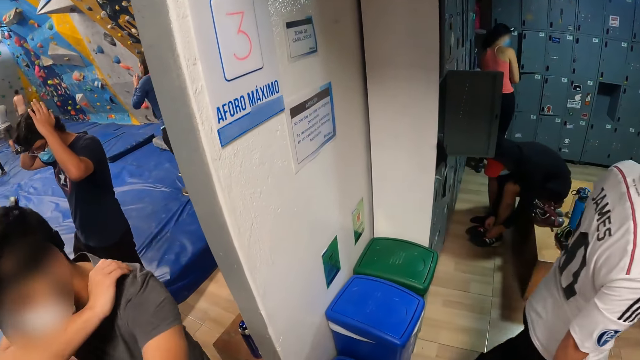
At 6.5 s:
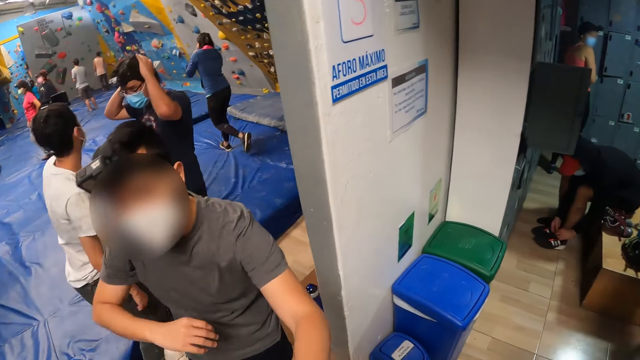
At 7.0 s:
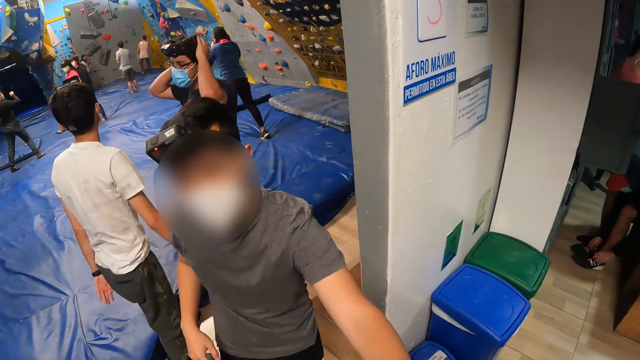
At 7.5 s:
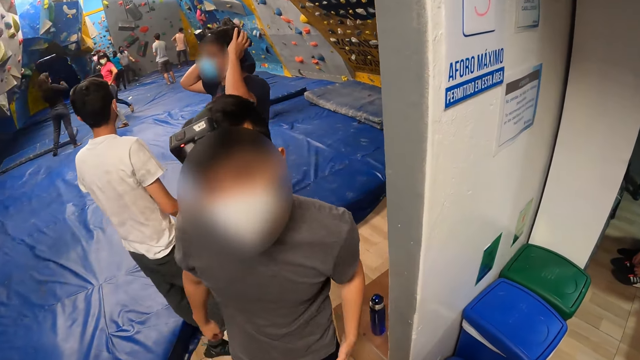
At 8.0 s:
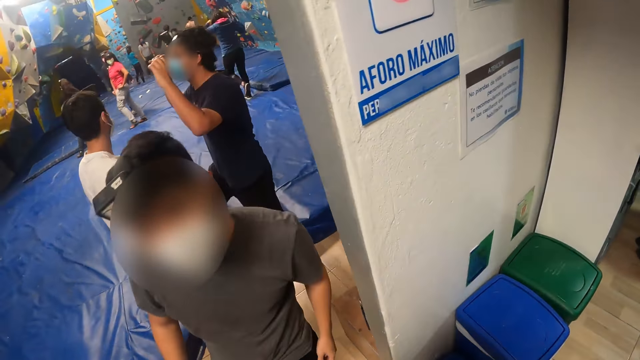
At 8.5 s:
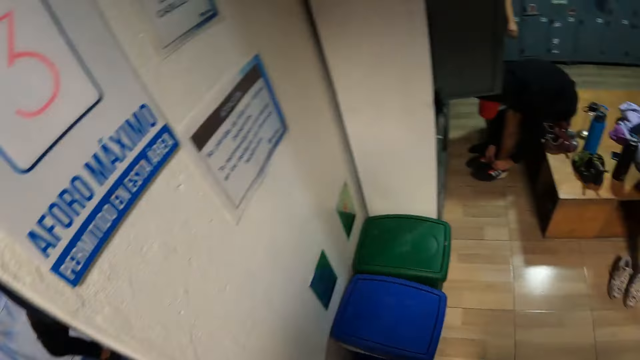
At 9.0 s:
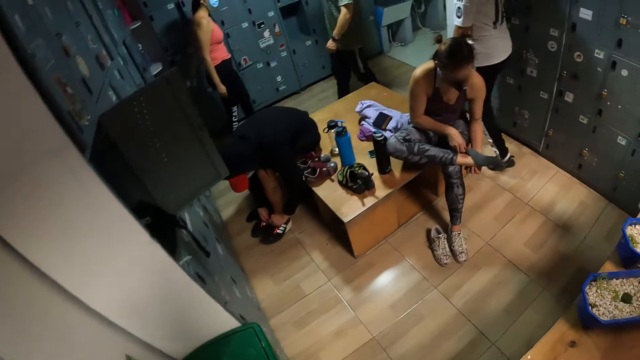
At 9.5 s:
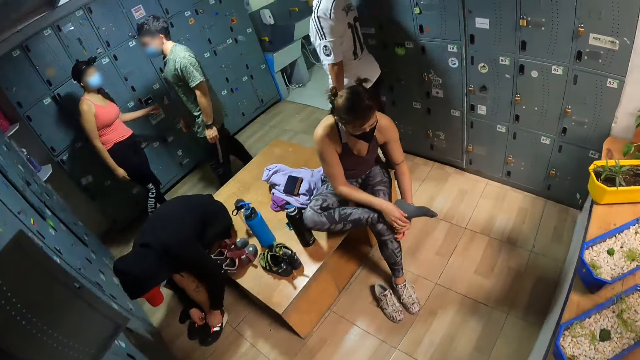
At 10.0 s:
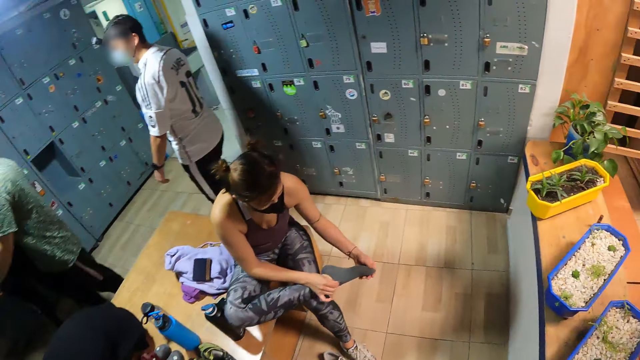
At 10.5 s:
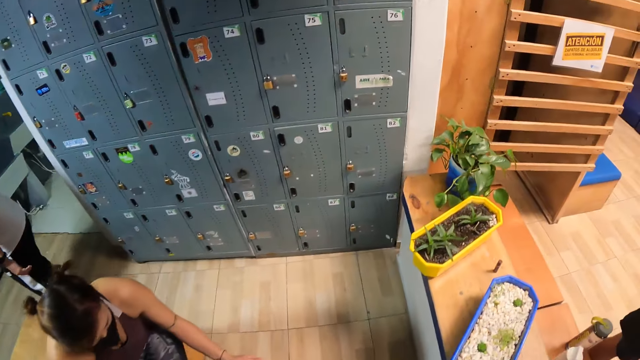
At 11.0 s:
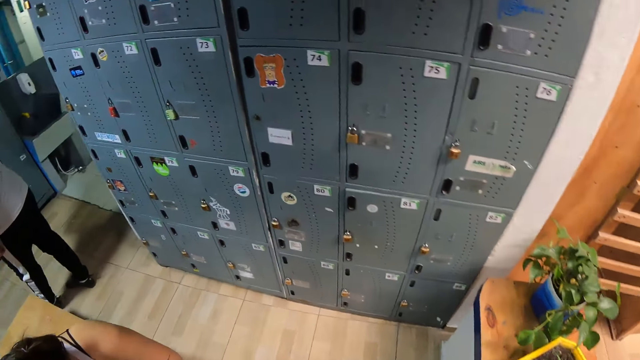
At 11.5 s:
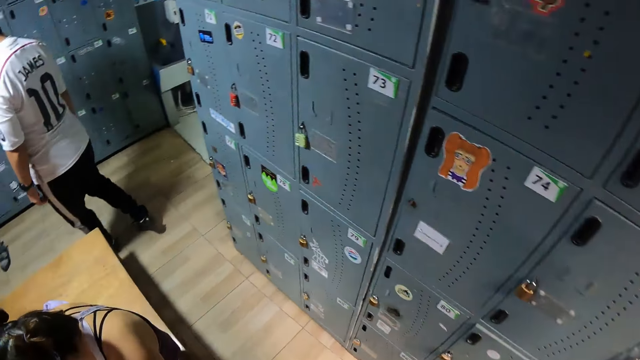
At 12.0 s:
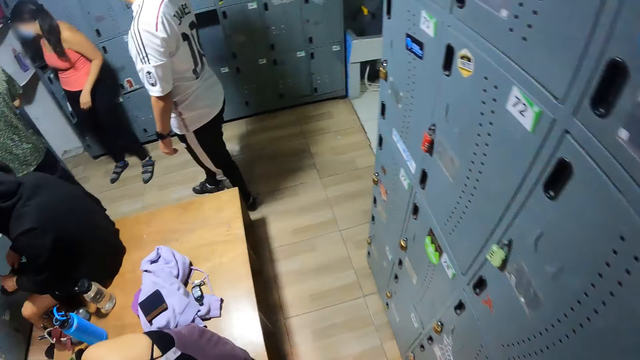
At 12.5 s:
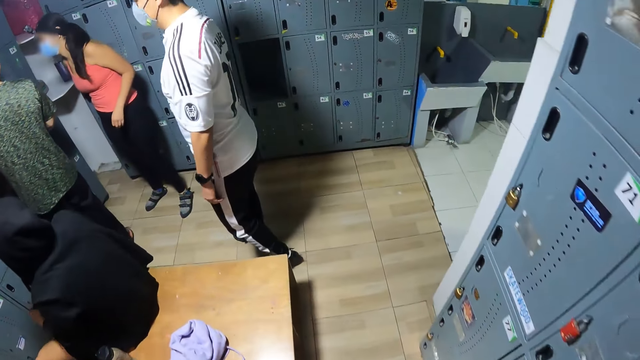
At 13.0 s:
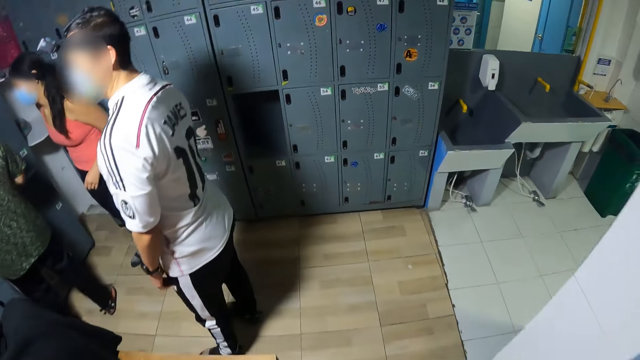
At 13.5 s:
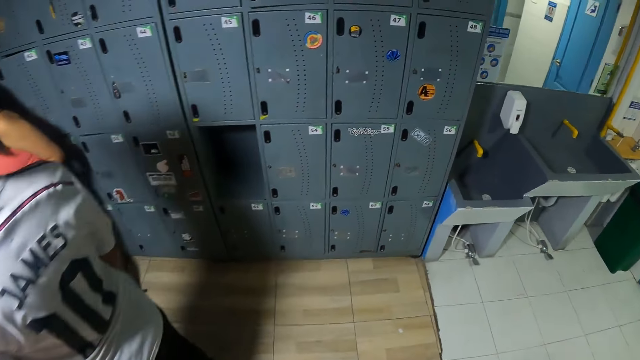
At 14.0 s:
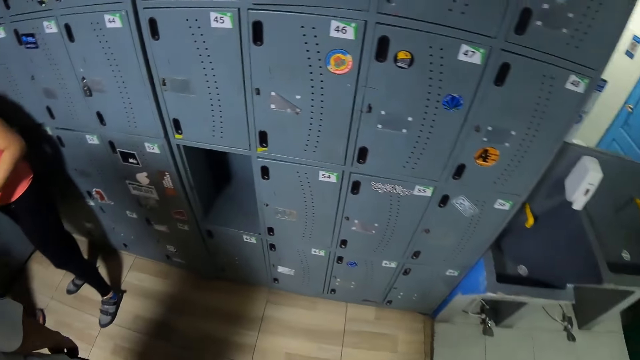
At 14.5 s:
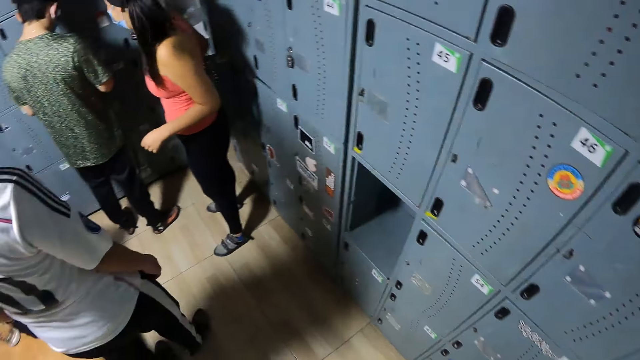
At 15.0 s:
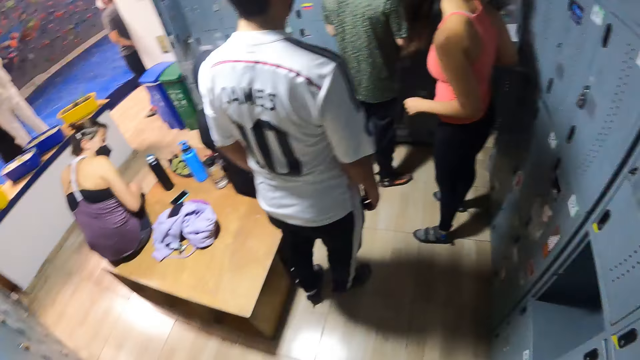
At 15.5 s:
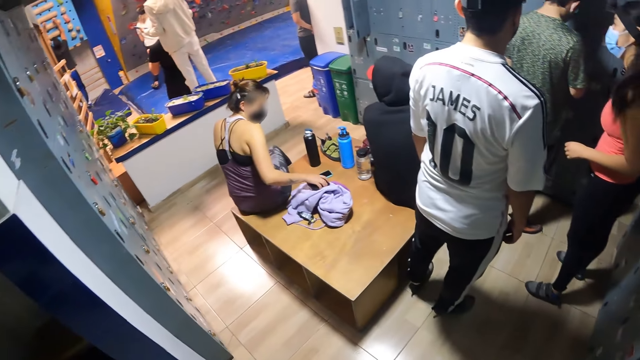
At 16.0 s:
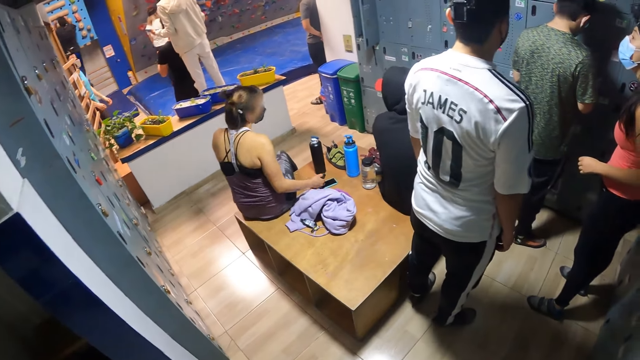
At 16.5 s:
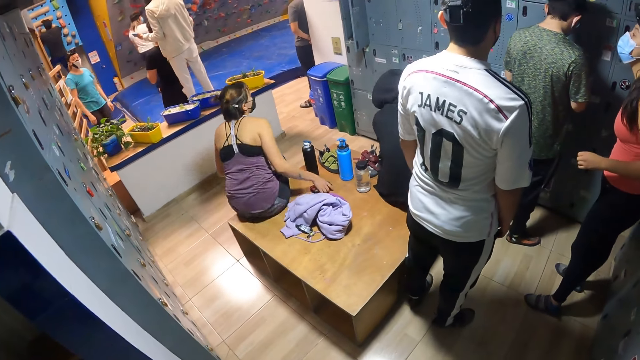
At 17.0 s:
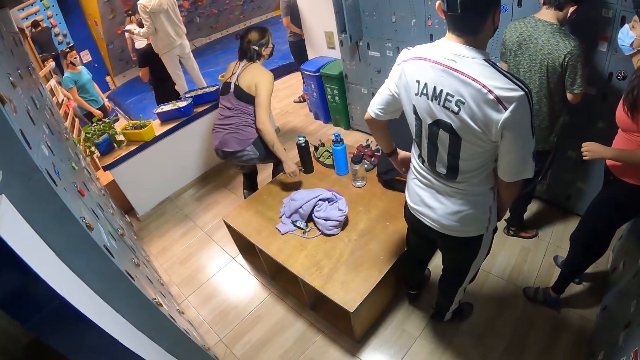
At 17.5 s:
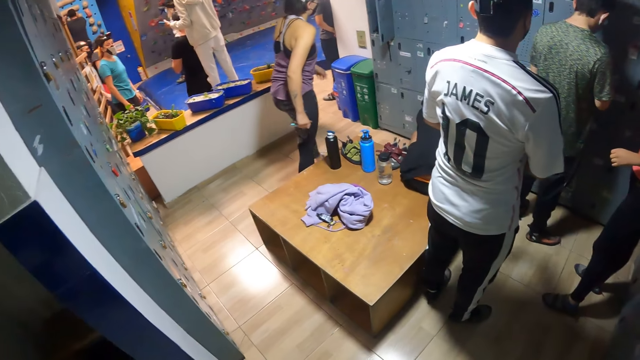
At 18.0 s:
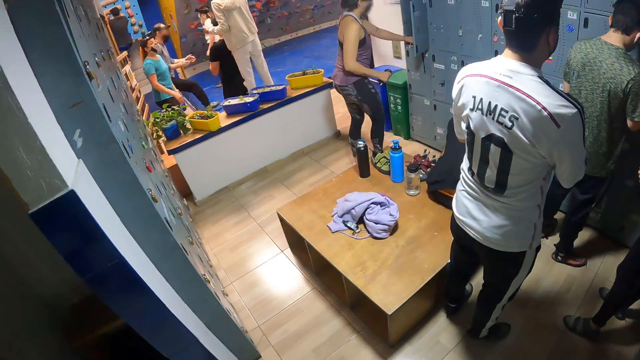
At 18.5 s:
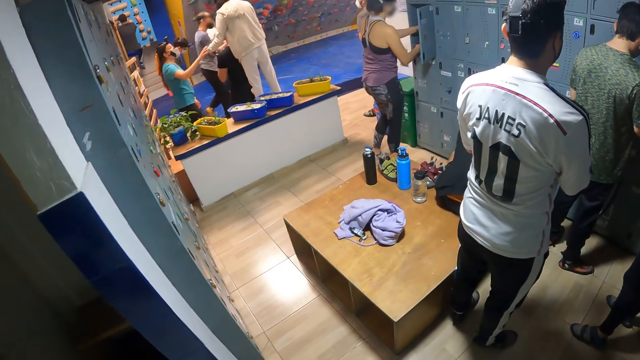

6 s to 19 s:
The camera wearer walks to the locker room from the climbing arcade. A woman adjusts a sock on her right leg with both hands. The woman picks up a phone on a cloth with her right hand. The woman picks up the phone on a seat in the locker room with her right hand.

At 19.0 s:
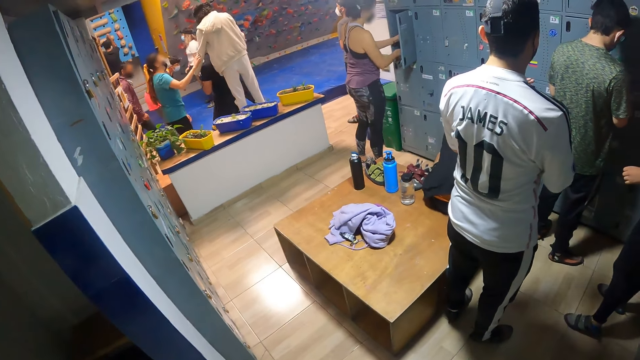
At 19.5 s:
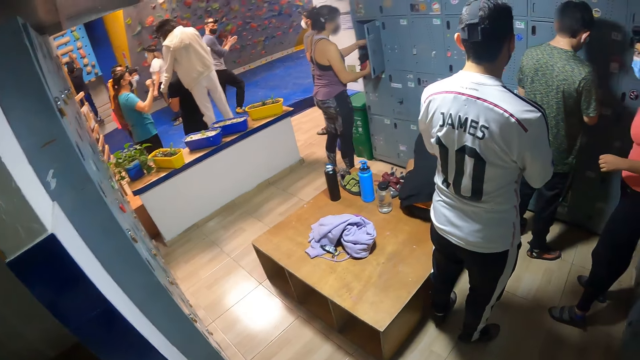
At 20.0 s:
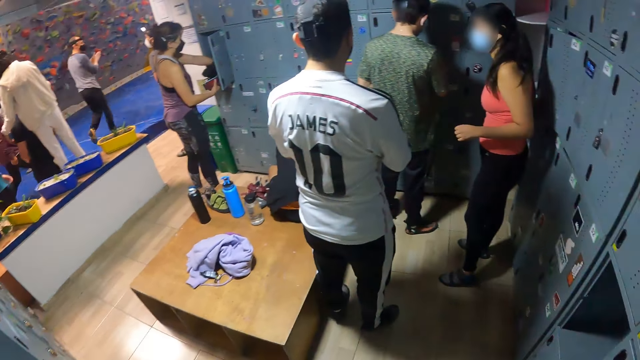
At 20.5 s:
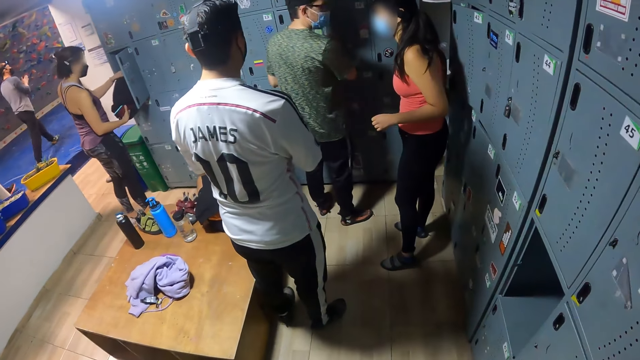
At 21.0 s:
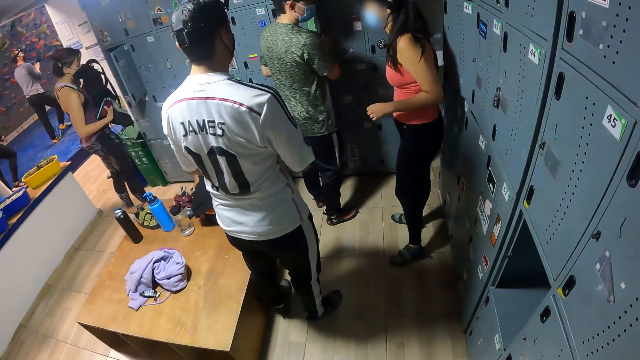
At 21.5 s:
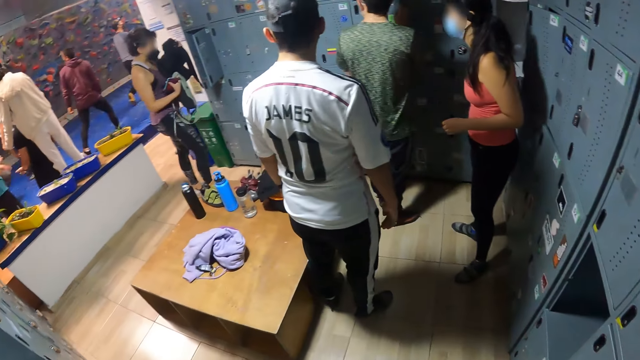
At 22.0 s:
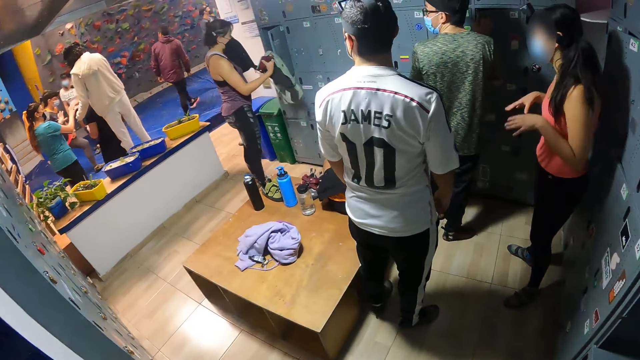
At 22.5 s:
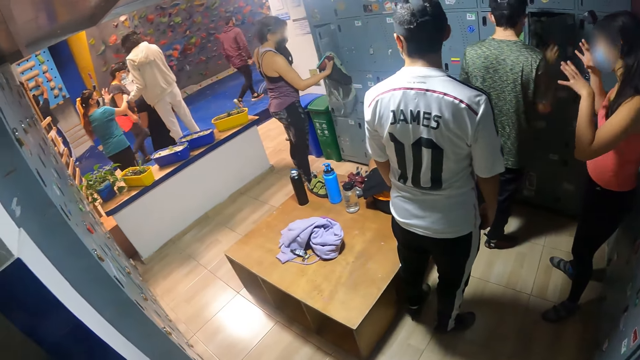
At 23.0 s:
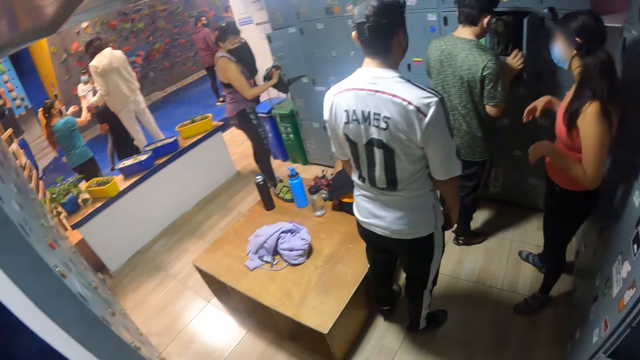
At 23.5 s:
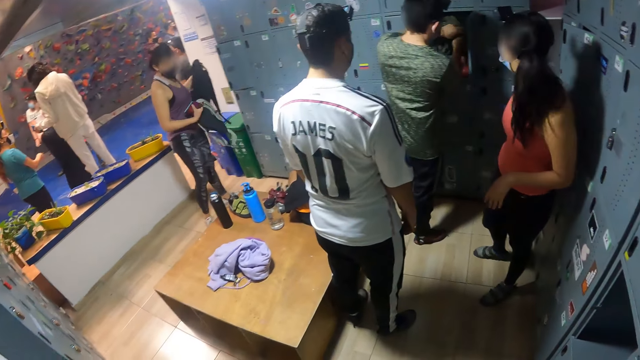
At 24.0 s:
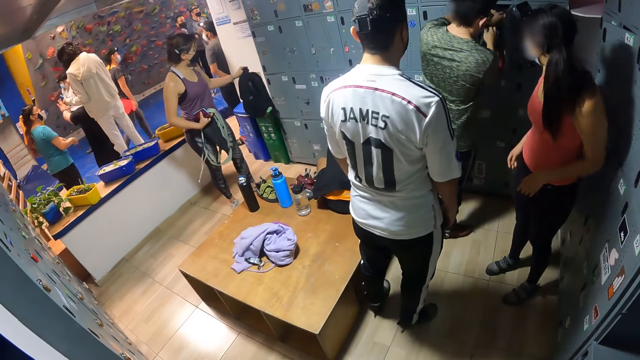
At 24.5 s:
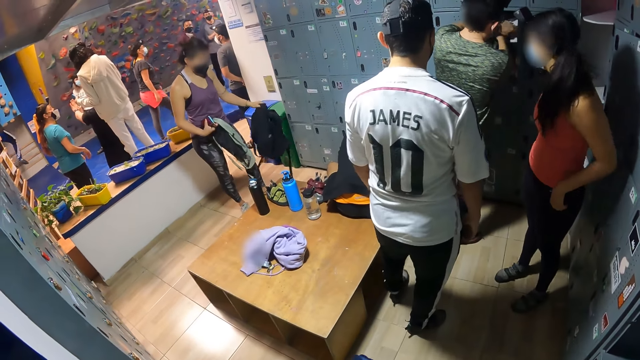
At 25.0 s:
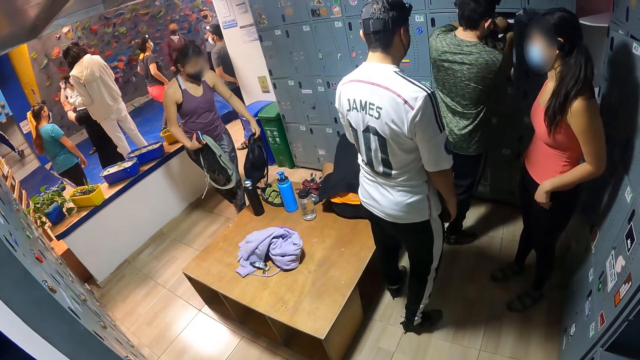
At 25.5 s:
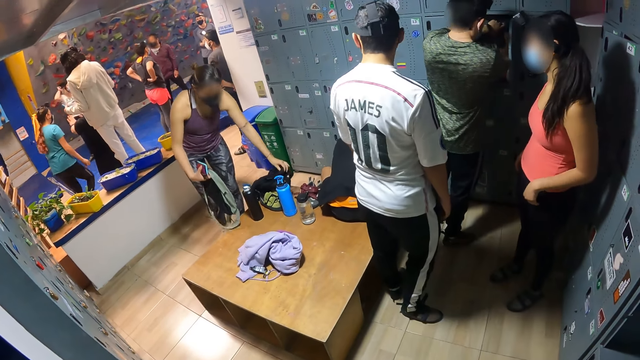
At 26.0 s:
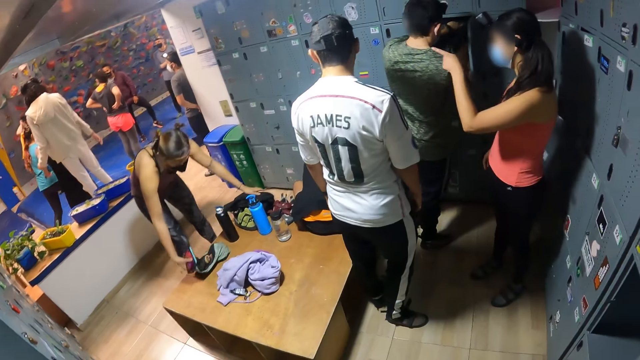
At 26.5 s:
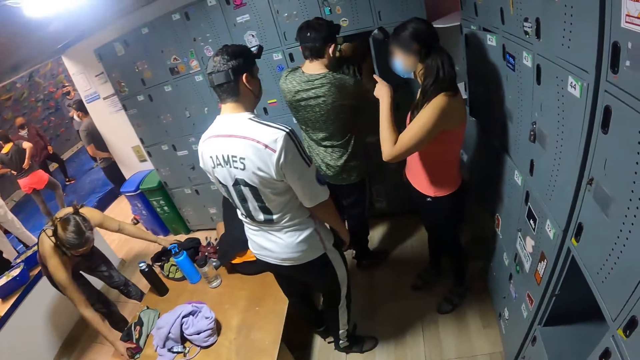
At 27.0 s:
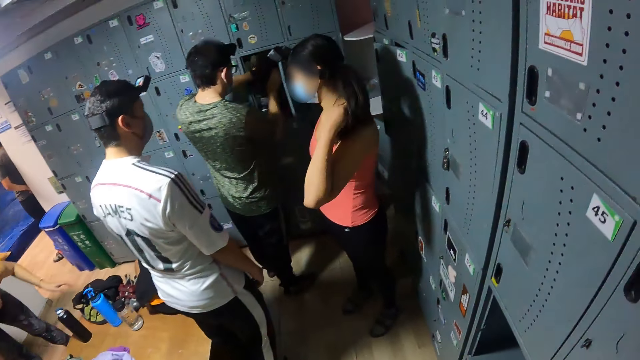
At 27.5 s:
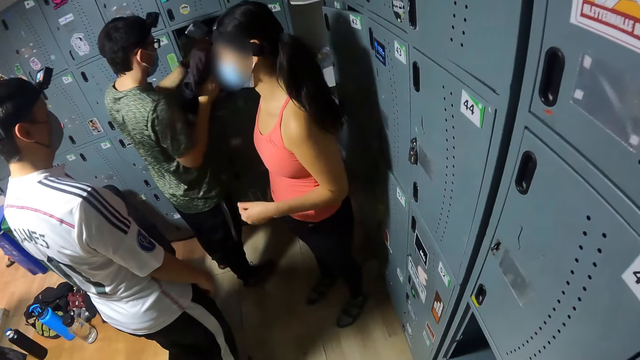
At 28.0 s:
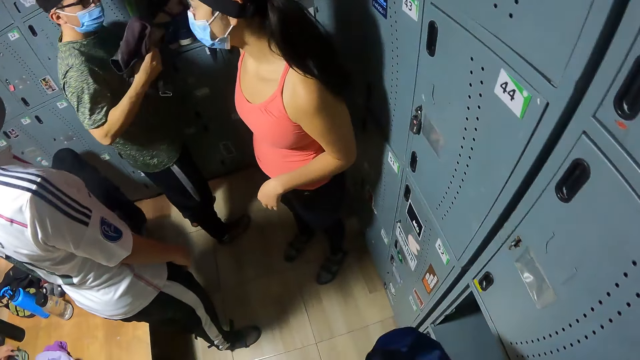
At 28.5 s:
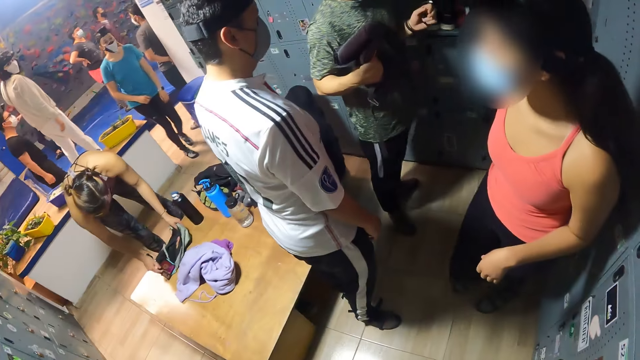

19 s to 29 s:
A man interacts with another man and a woman. Another woman removes a bag from a locker with her right hand. The other woman removes the bag from the locker with her left hand. The other woman closes the locker with her right hand. The first man opens a locker with his right hand. The camera wearer moves the hand. The other woman drops the bag on a table with her left hand. She drops the bag on the table with her left hand again. The first man removes a black bag from the locker with both hands.
